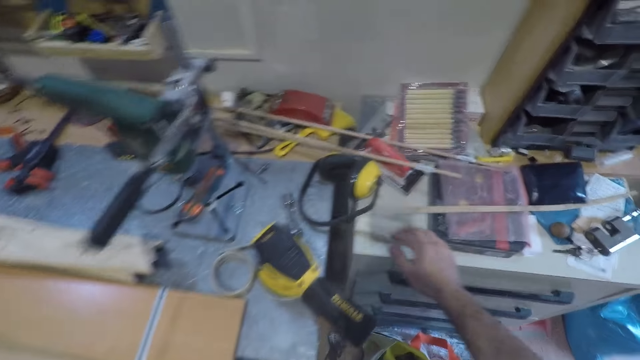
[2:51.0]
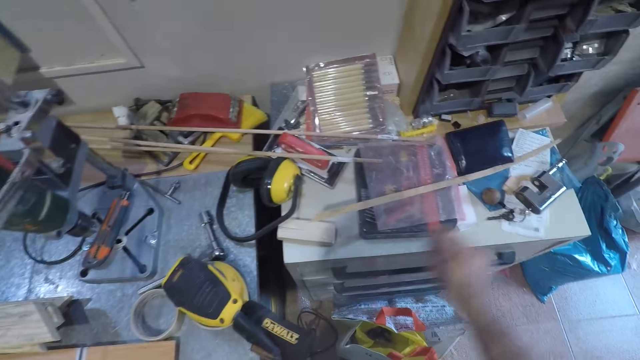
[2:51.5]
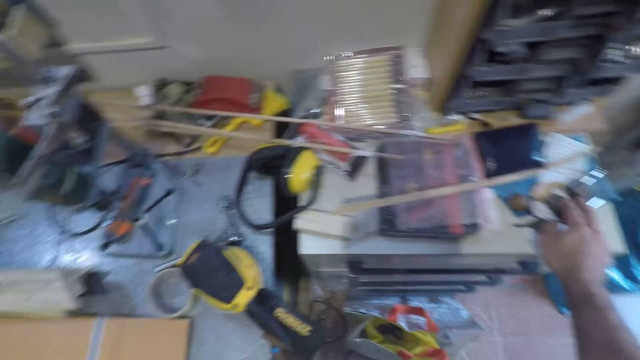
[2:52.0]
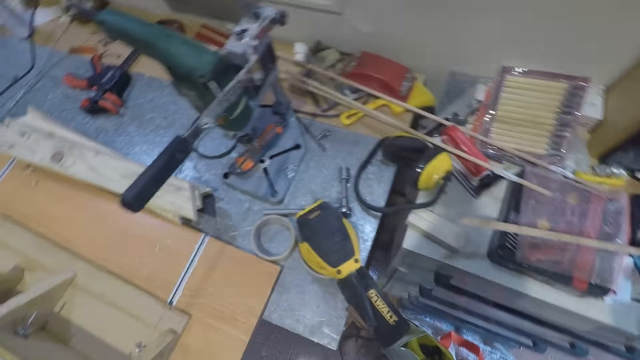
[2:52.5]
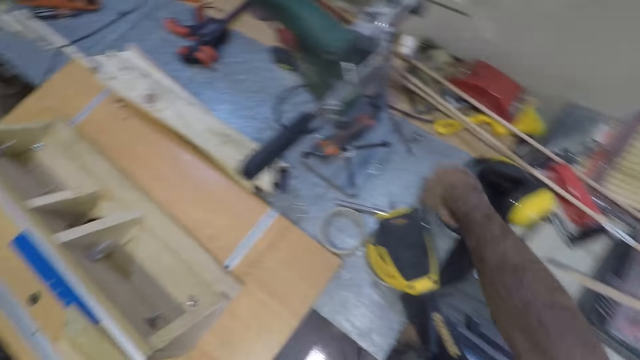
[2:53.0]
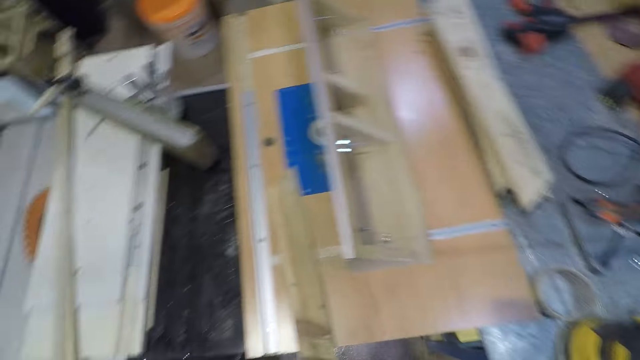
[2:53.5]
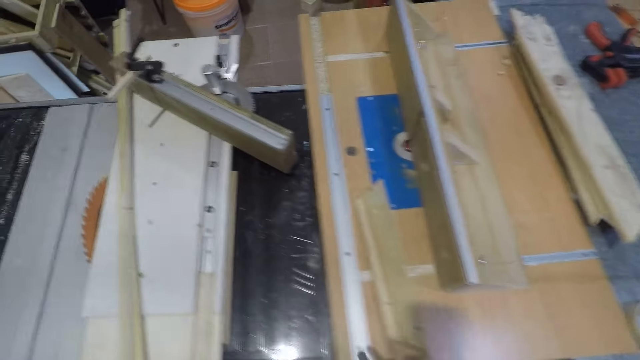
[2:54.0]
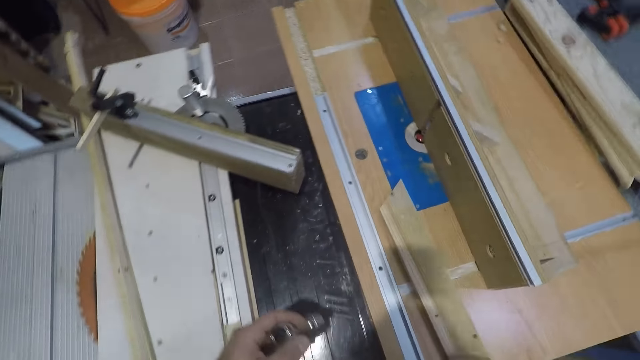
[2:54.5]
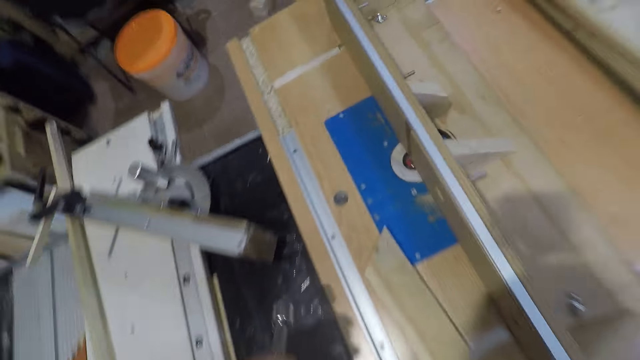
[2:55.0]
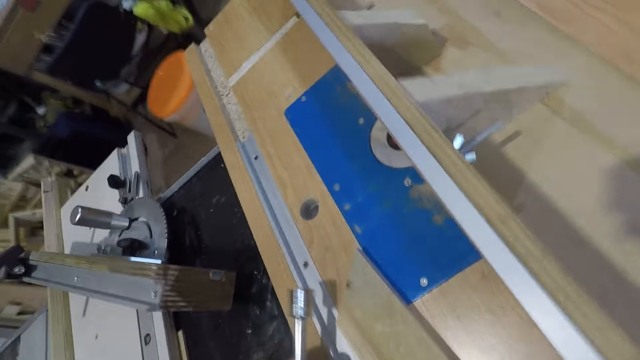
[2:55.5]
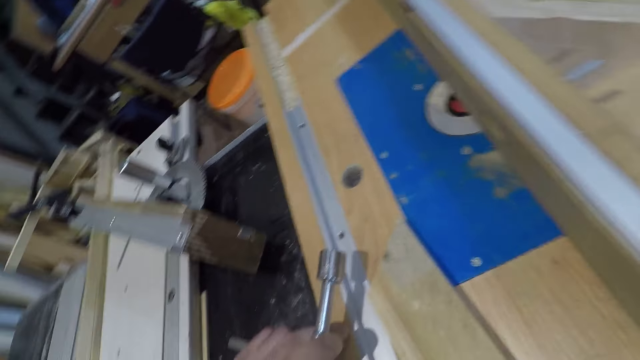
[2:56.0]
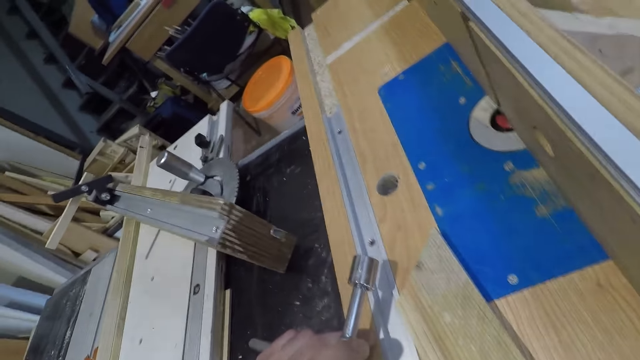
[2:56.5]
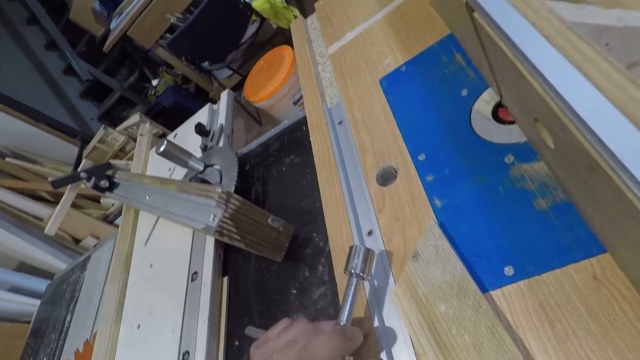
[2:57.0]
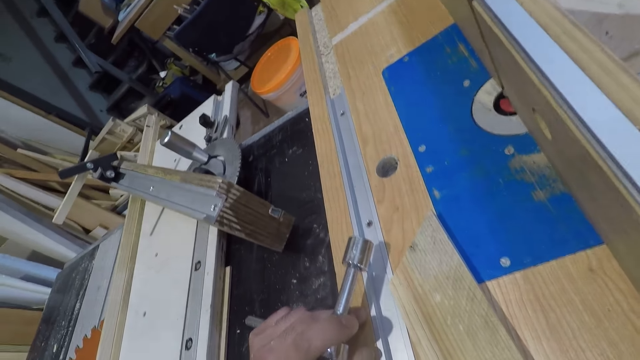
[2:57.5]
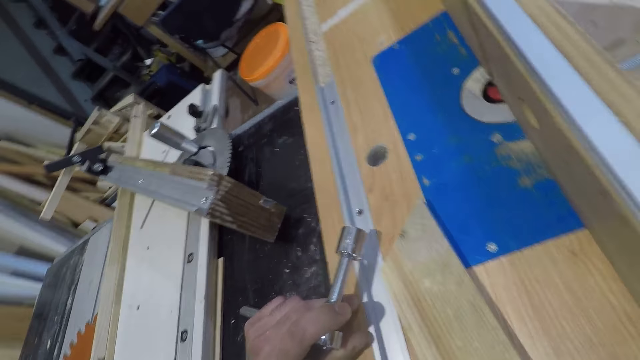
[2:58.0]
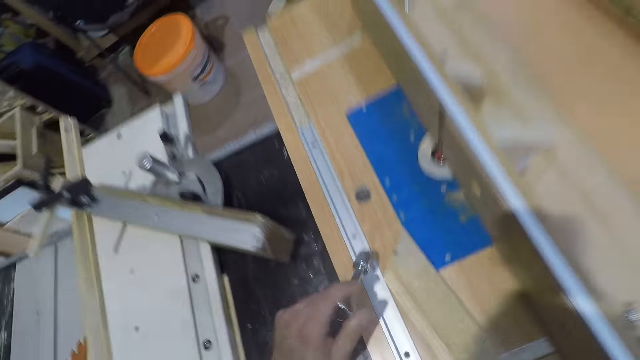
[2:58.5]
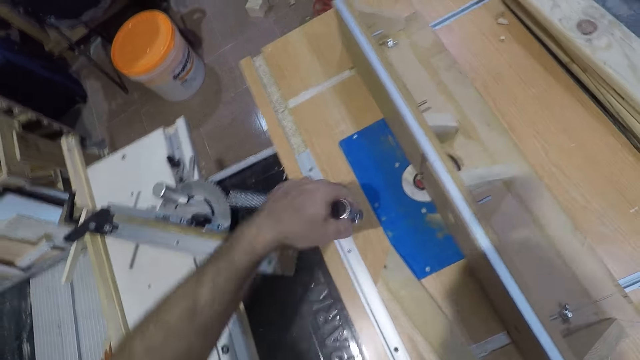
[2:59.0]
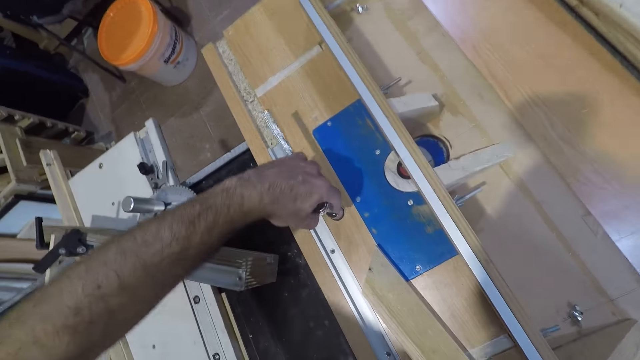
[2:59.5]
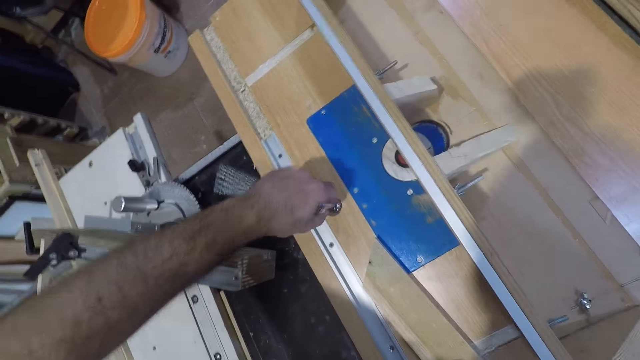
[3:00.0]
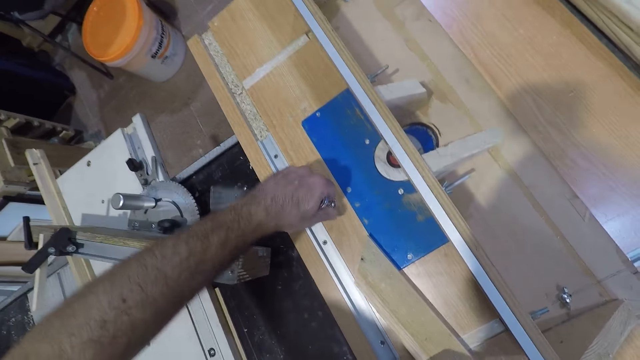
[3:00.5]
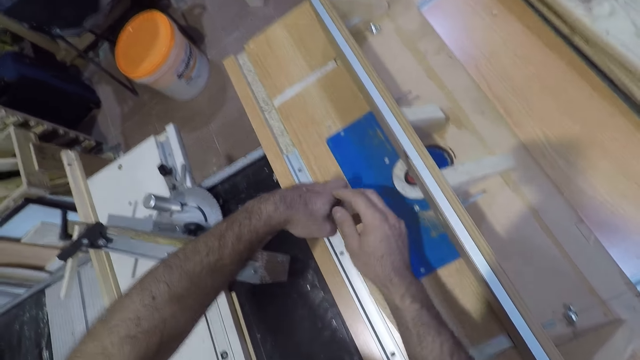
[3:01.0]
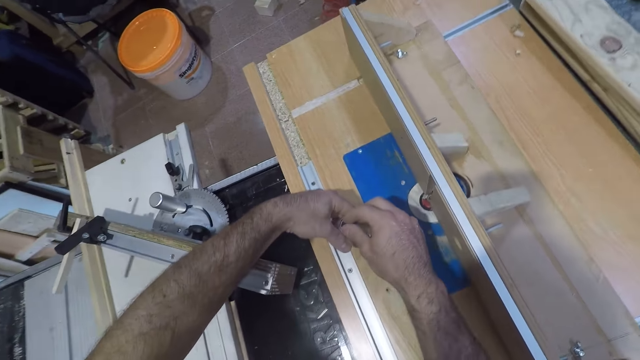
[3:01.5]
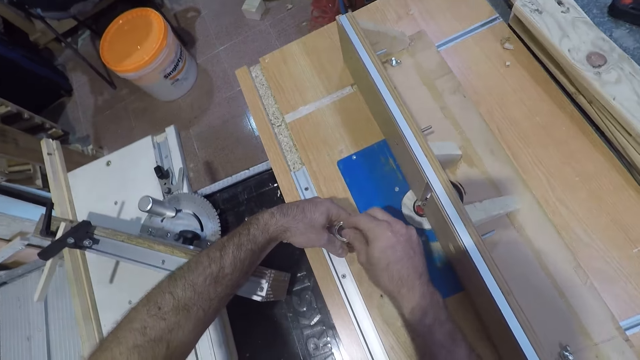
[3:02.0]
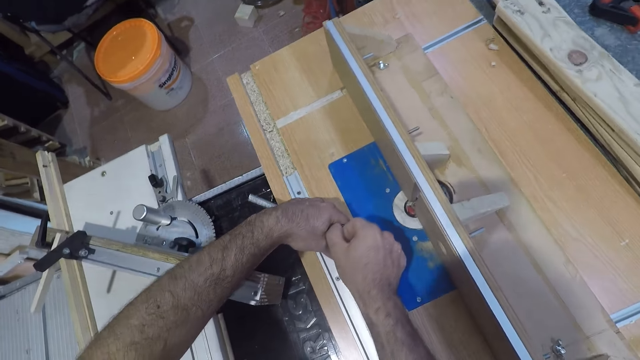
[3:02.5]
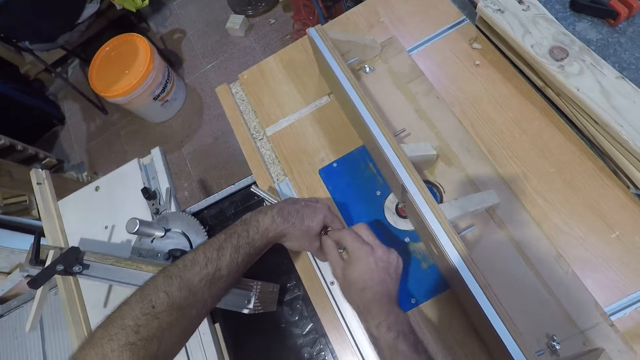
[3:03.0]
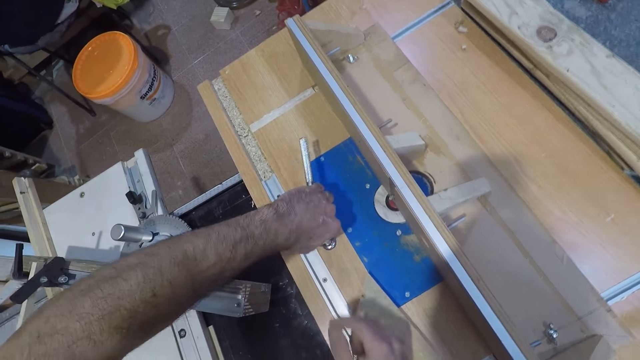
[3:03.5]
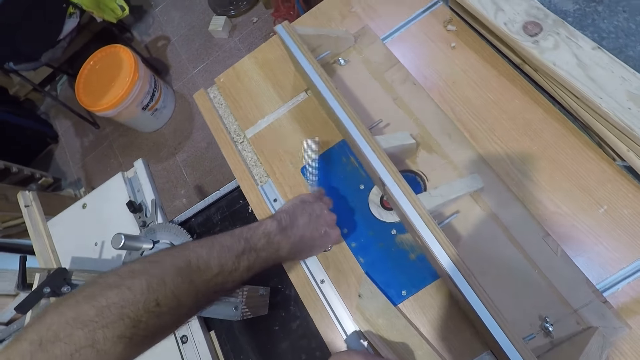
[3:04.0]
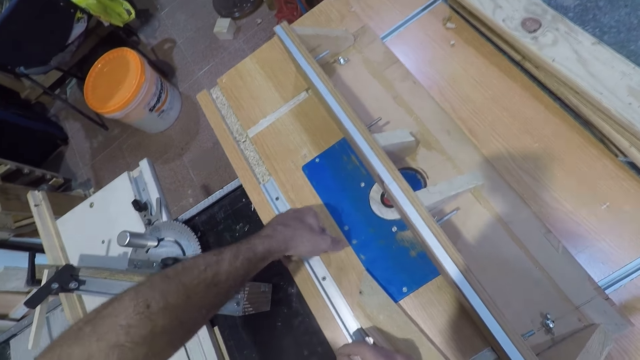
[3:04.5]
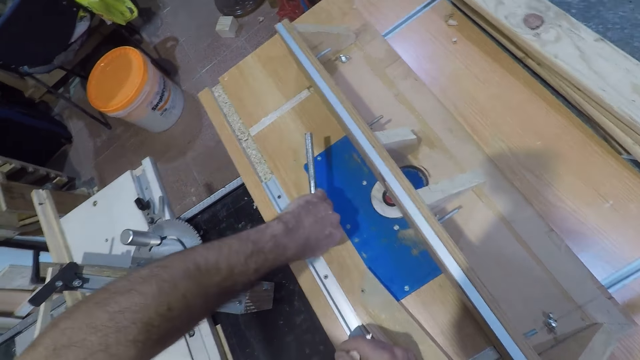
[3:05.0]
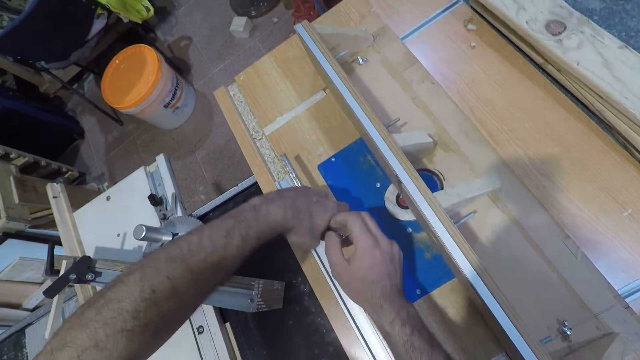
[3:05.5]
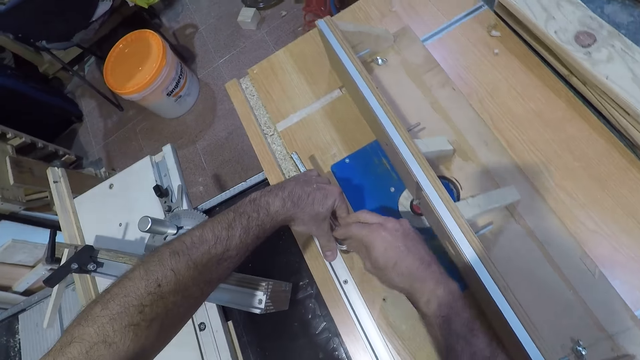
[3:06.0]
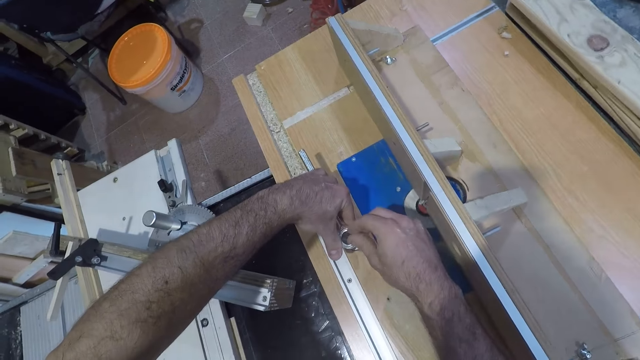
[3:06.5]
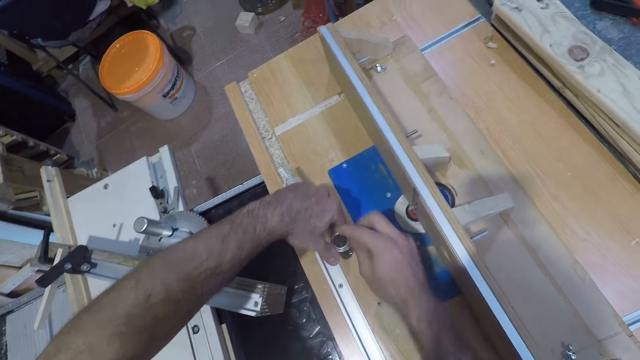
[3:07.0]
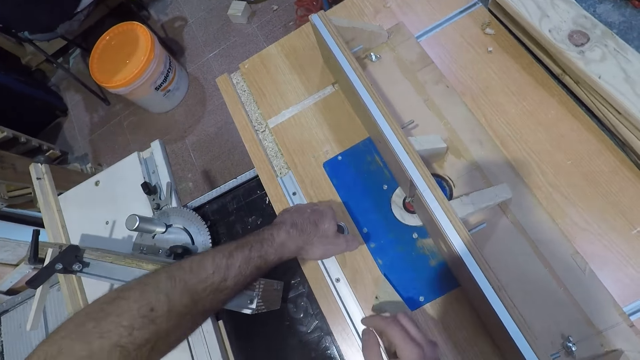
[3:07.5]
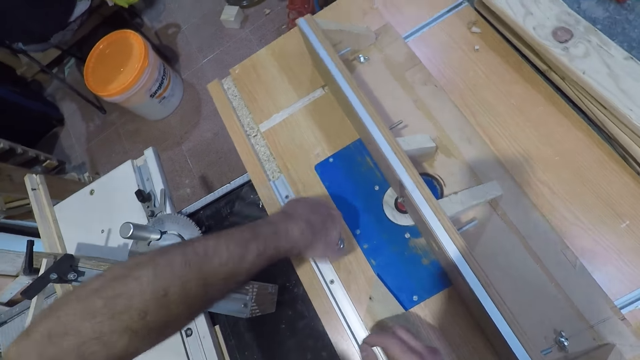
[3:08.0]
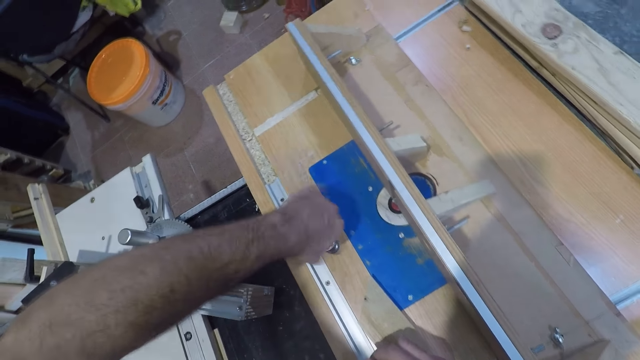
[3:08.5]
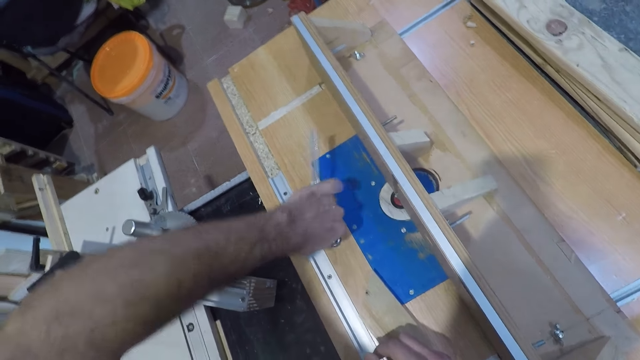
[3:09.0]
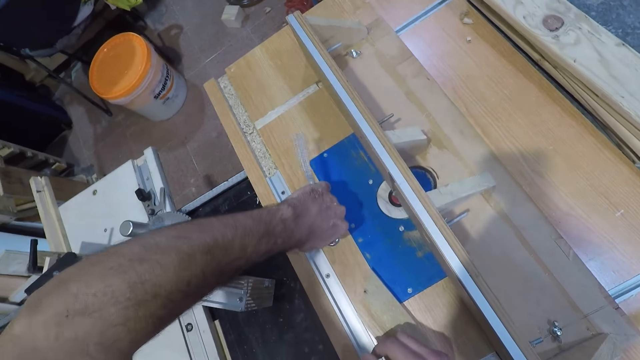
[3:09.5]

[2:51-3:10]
The camera wearer looks for something. He picks up a spanner or bolt from the table. He touches his hand on the table. He places the drive square of the spanner in a hole on the trim router table. He screws a nut in the hole with the spanner. He fixes the bolt on the nut. He fastens the nut using the bolt.

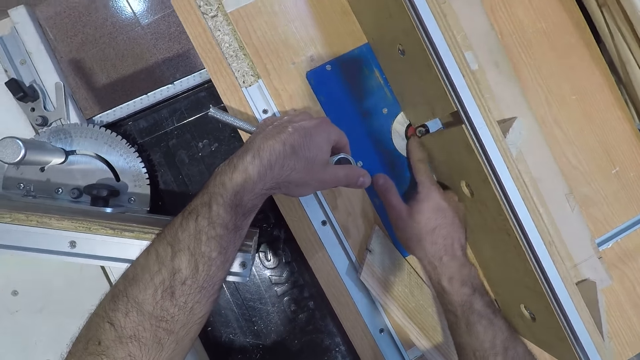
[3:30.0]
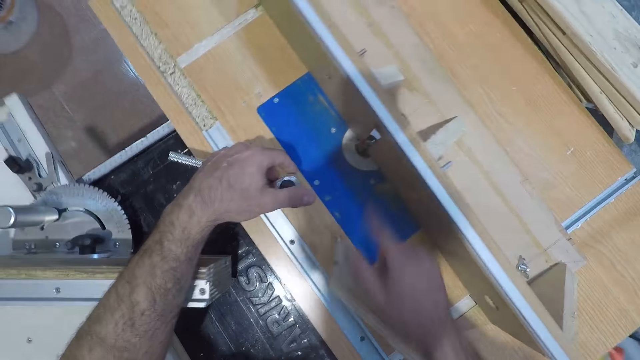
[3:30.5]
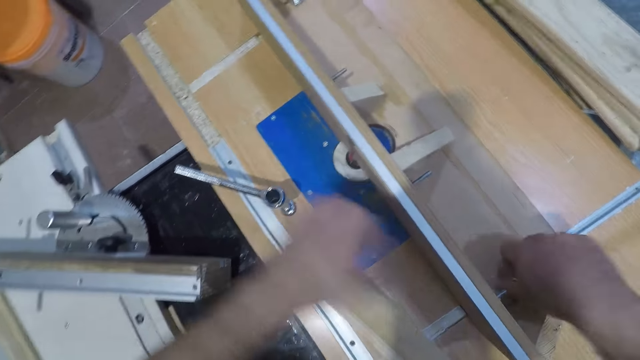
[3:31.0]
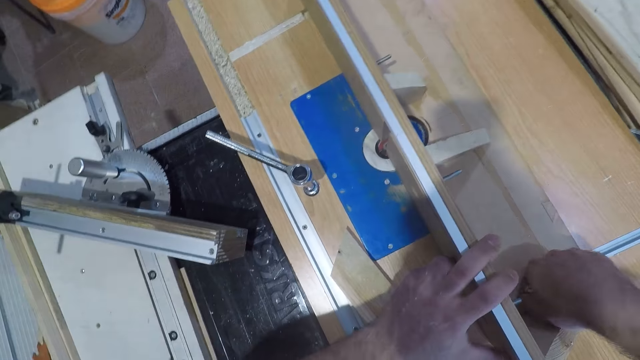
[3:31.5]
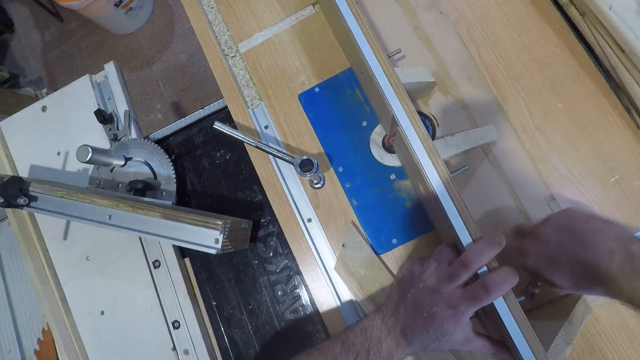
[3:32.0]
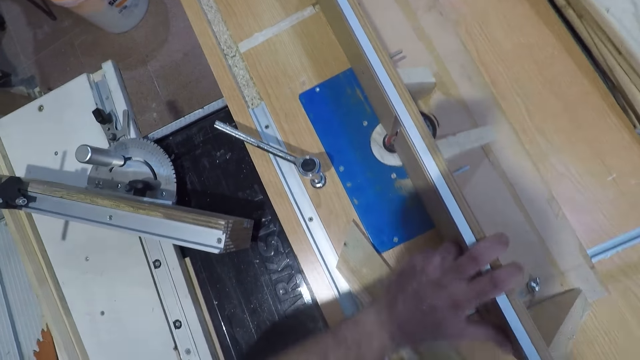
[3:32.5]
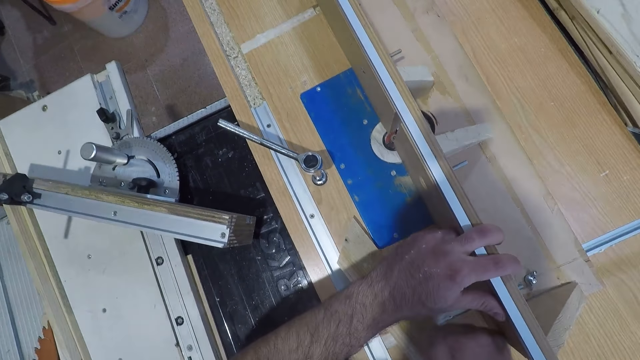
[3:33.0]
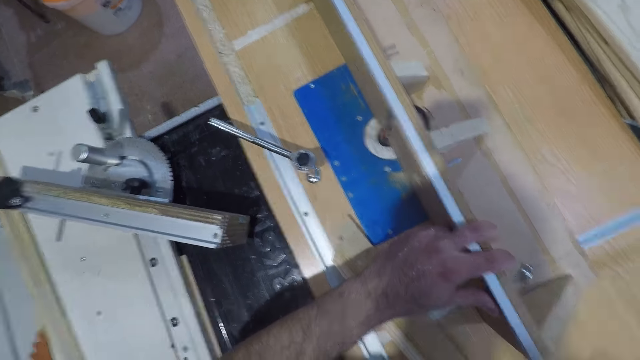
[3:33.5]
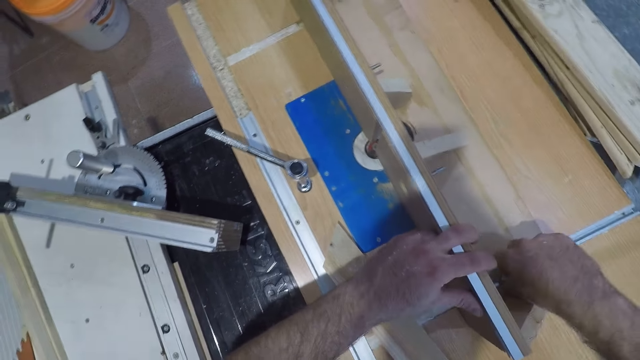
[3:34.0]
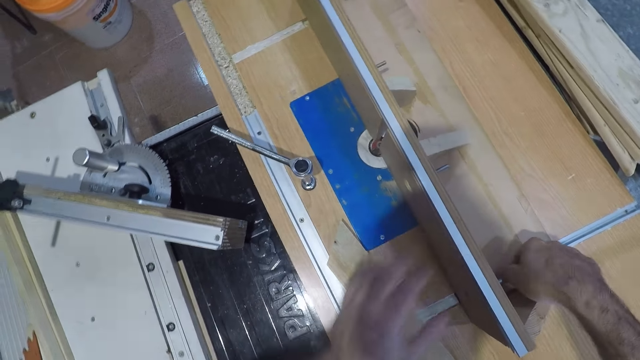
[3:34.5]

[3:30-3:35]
The camera wearer loosens a screw on the fence of the trim router table with his right hand. He fastens the nut with his hand. He rubs his hand on the wood. He fastens the nut with his hand again.
